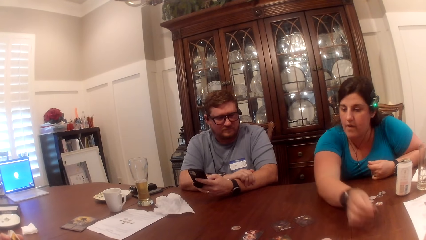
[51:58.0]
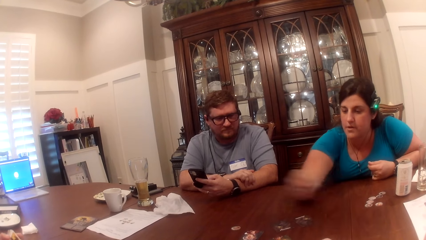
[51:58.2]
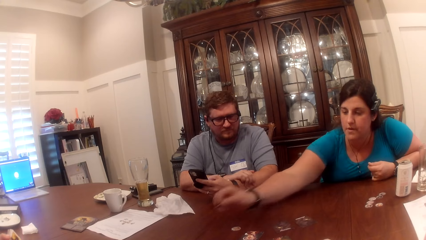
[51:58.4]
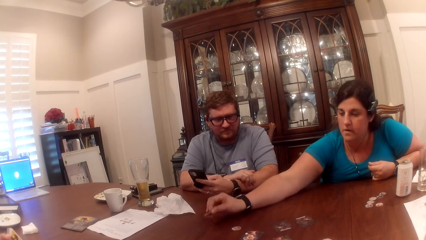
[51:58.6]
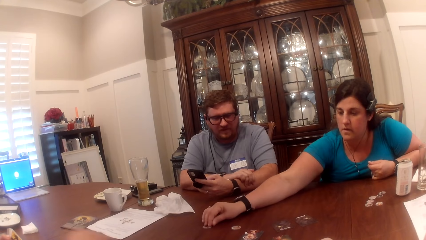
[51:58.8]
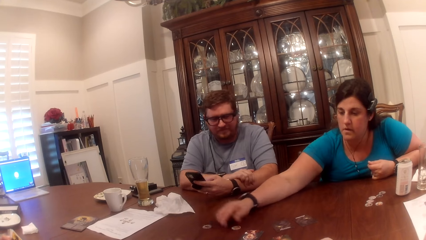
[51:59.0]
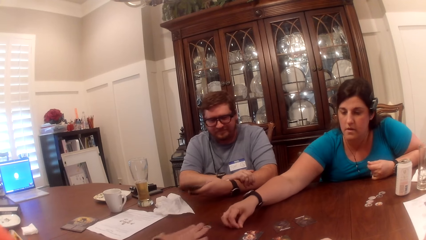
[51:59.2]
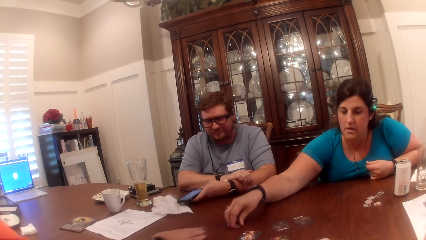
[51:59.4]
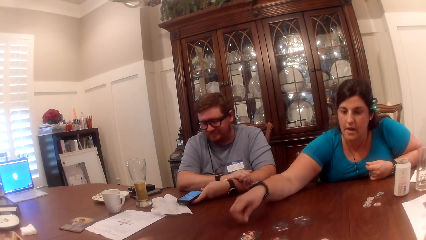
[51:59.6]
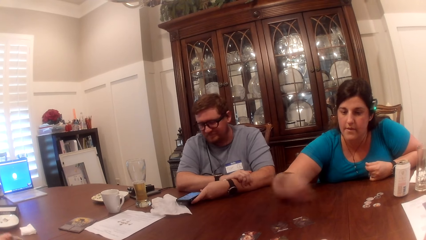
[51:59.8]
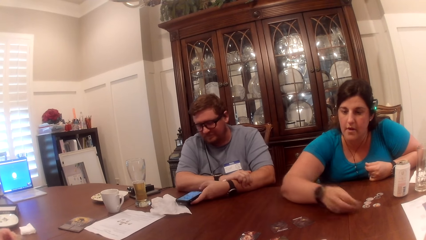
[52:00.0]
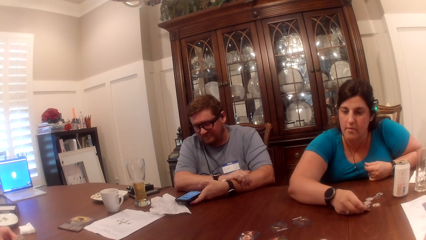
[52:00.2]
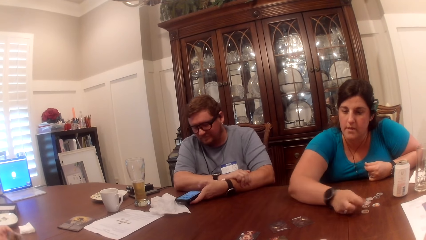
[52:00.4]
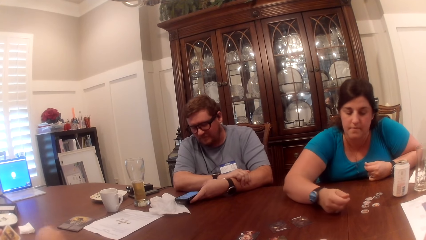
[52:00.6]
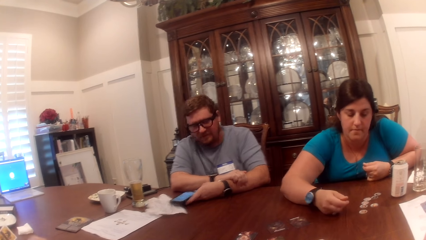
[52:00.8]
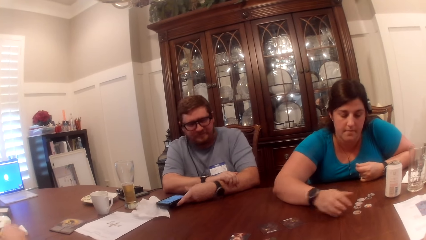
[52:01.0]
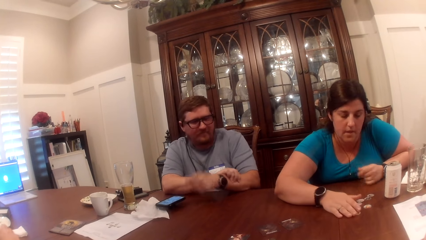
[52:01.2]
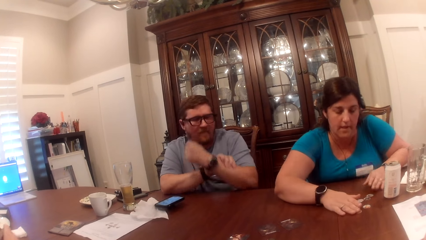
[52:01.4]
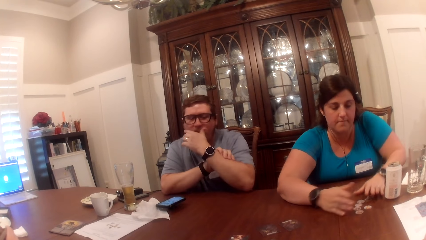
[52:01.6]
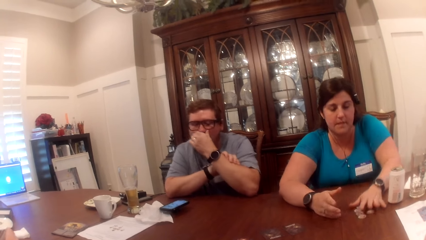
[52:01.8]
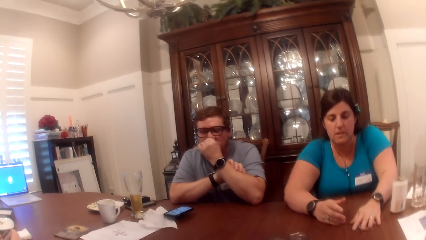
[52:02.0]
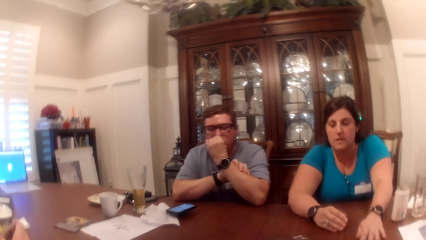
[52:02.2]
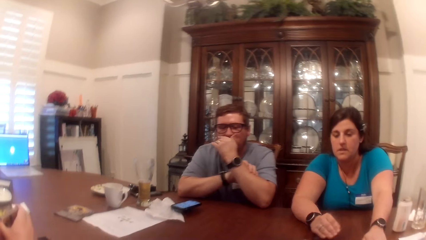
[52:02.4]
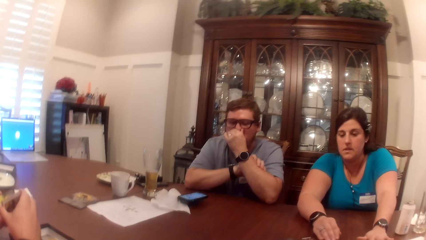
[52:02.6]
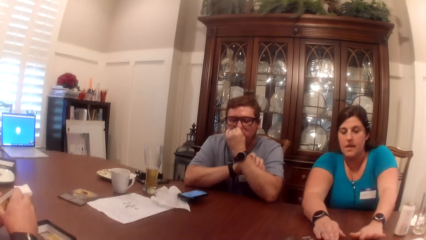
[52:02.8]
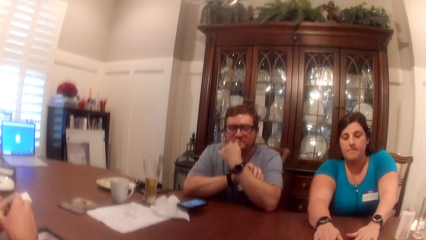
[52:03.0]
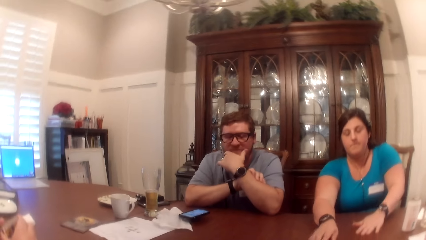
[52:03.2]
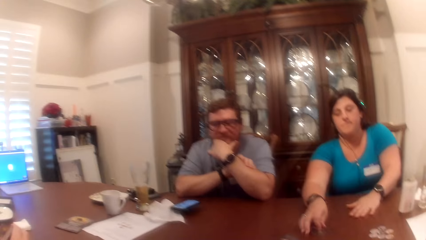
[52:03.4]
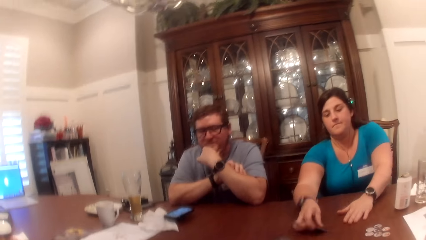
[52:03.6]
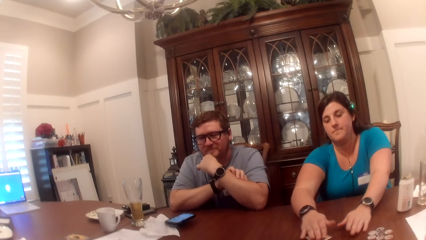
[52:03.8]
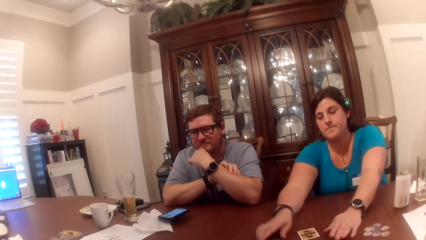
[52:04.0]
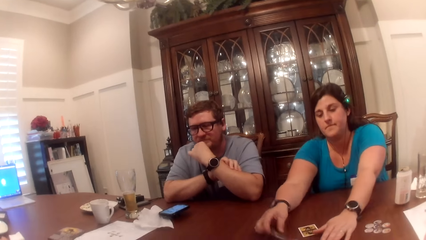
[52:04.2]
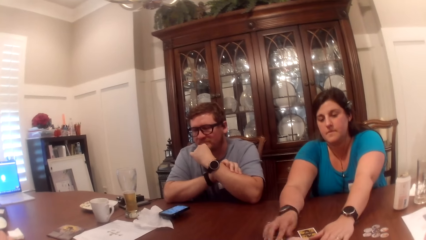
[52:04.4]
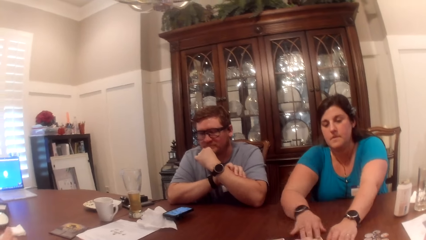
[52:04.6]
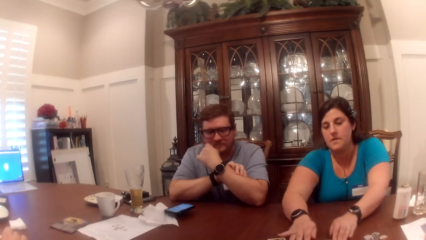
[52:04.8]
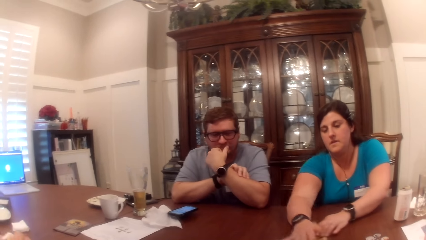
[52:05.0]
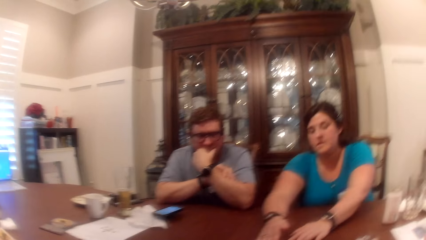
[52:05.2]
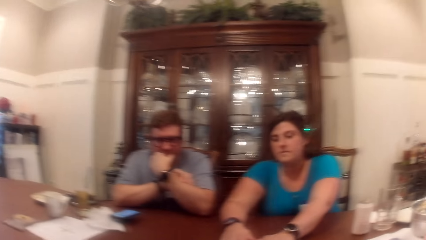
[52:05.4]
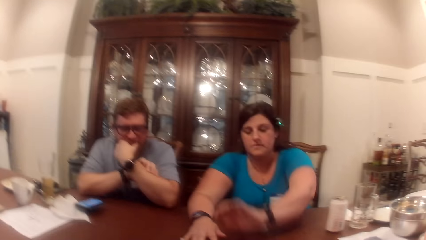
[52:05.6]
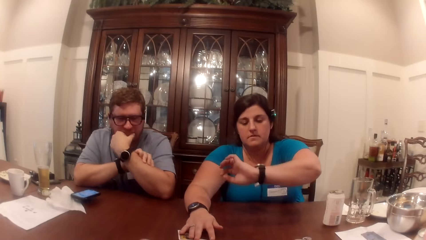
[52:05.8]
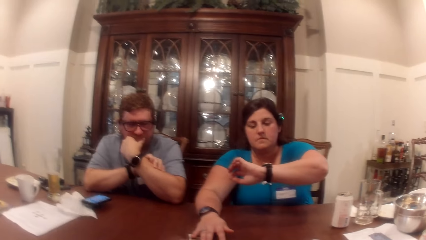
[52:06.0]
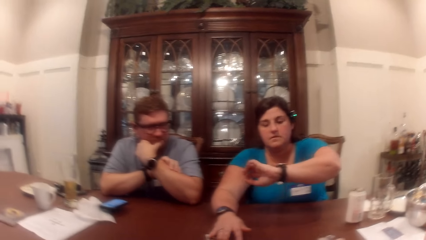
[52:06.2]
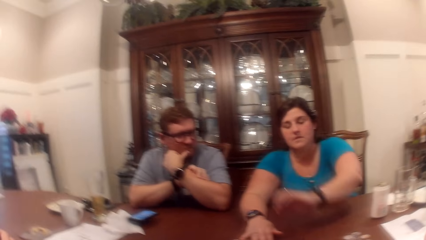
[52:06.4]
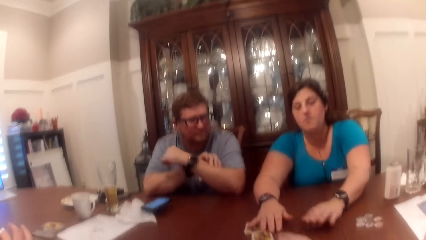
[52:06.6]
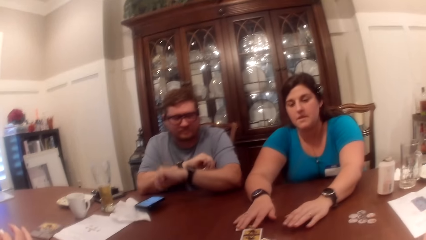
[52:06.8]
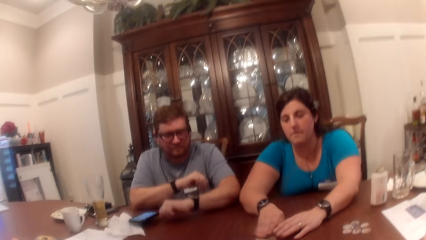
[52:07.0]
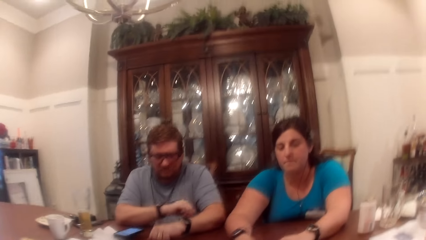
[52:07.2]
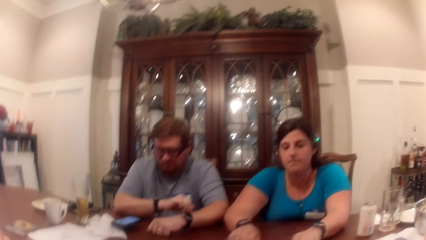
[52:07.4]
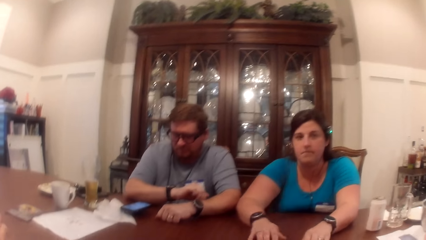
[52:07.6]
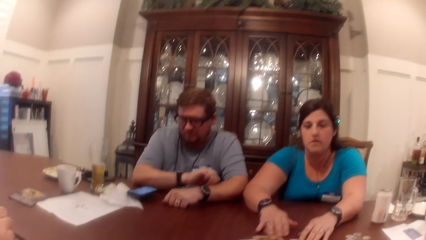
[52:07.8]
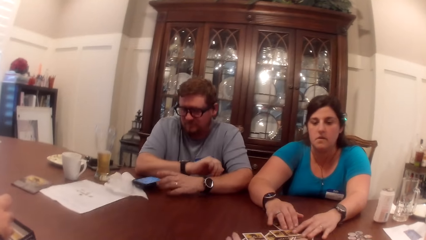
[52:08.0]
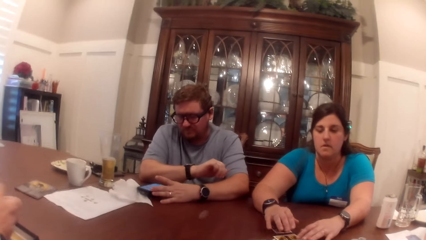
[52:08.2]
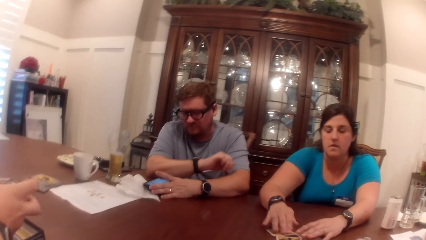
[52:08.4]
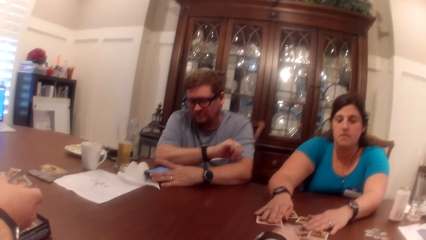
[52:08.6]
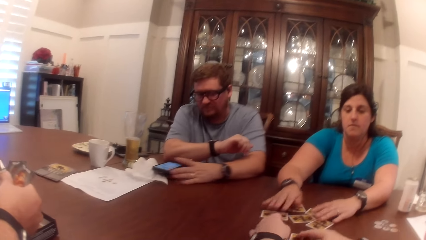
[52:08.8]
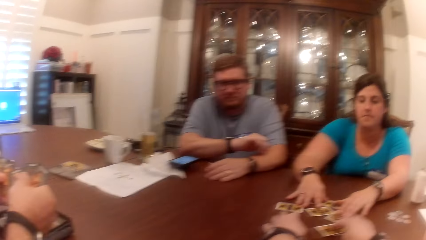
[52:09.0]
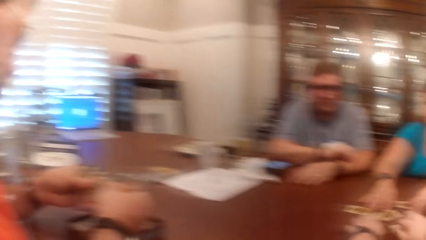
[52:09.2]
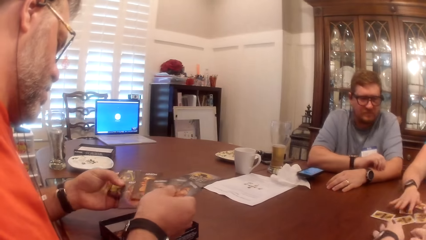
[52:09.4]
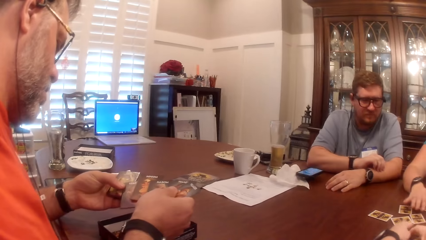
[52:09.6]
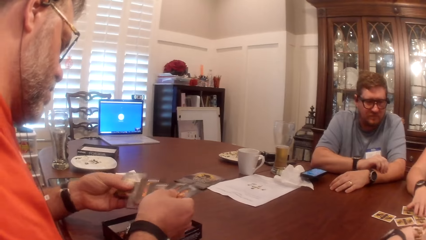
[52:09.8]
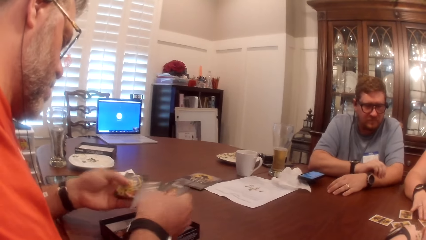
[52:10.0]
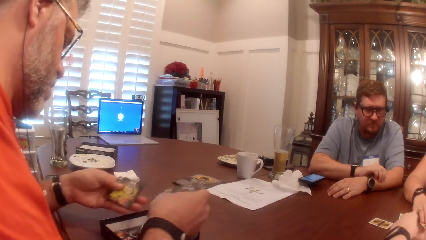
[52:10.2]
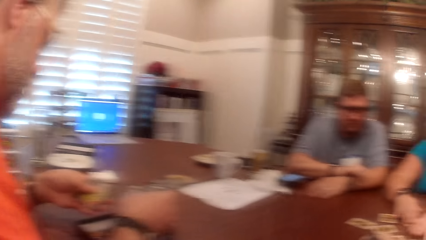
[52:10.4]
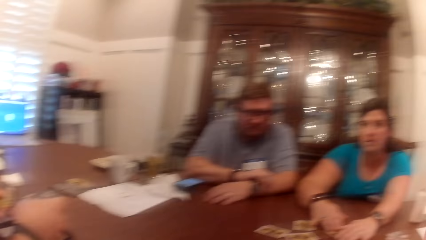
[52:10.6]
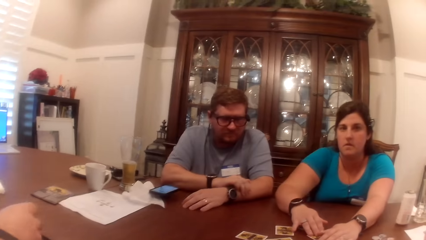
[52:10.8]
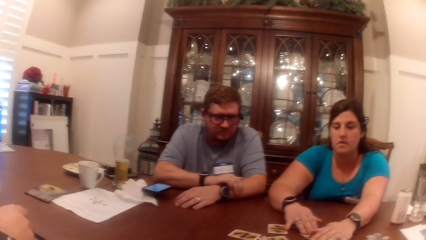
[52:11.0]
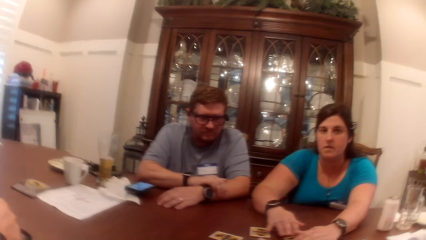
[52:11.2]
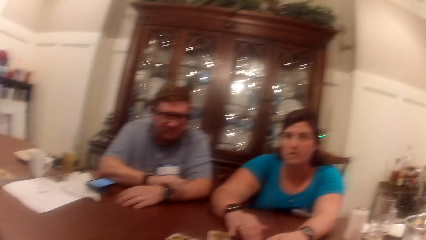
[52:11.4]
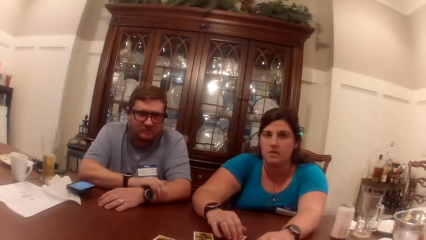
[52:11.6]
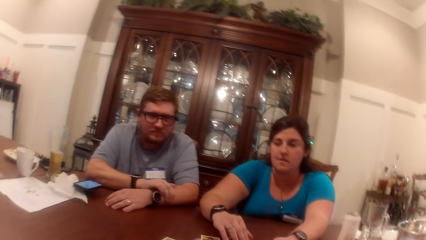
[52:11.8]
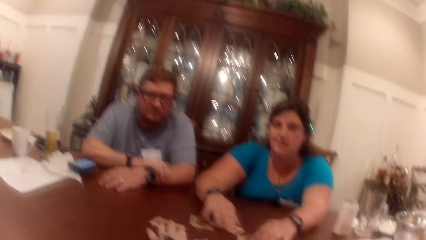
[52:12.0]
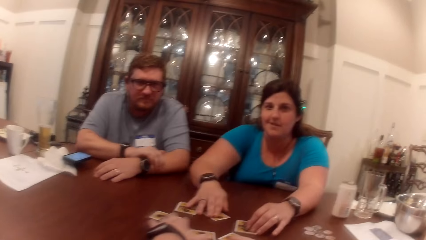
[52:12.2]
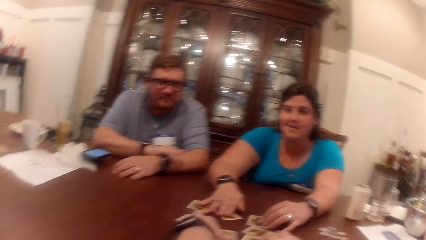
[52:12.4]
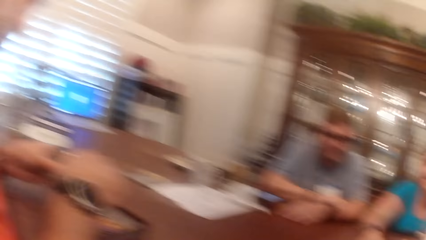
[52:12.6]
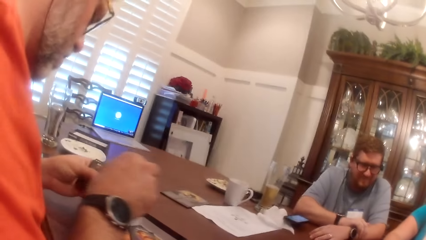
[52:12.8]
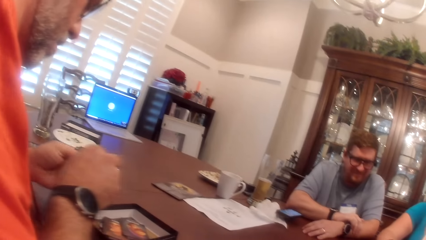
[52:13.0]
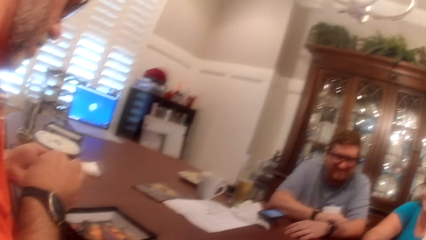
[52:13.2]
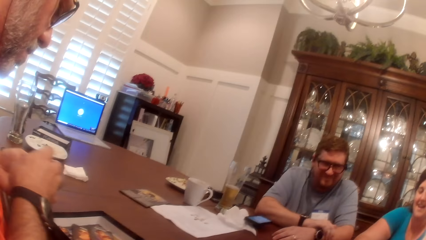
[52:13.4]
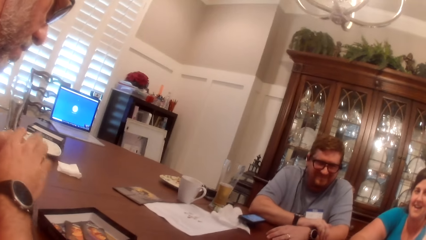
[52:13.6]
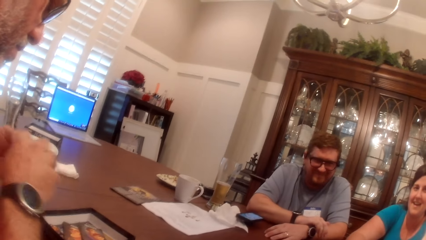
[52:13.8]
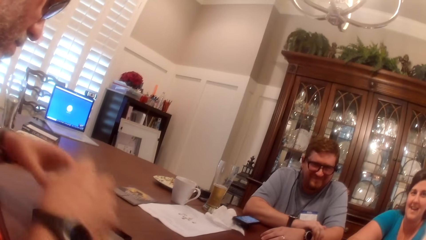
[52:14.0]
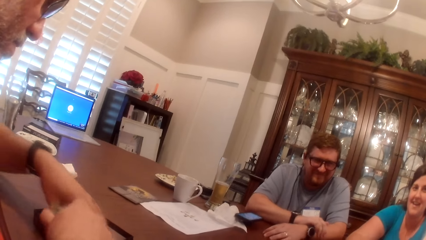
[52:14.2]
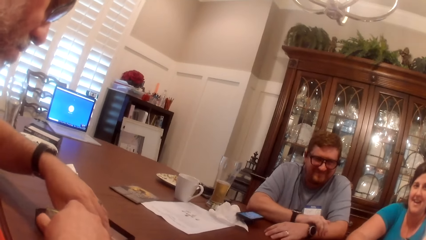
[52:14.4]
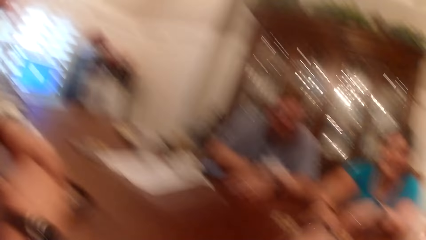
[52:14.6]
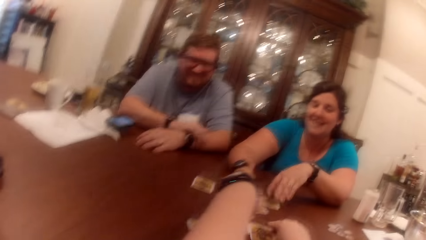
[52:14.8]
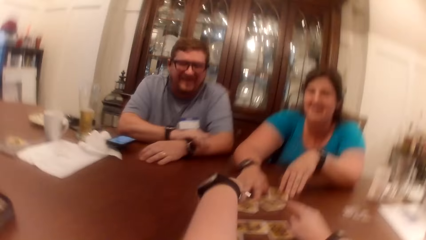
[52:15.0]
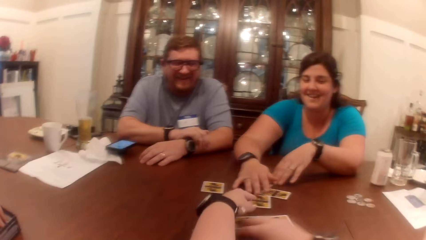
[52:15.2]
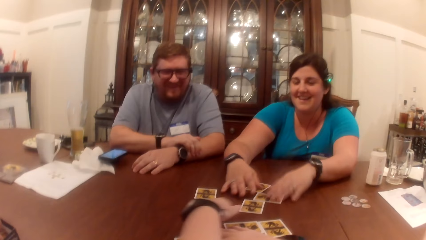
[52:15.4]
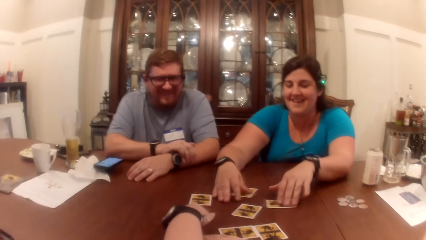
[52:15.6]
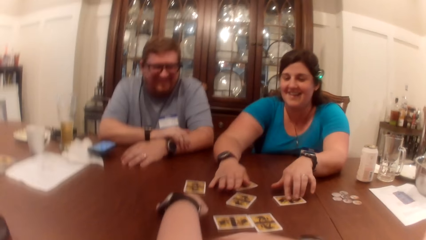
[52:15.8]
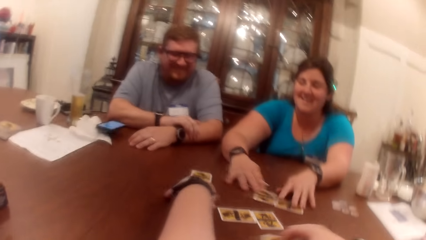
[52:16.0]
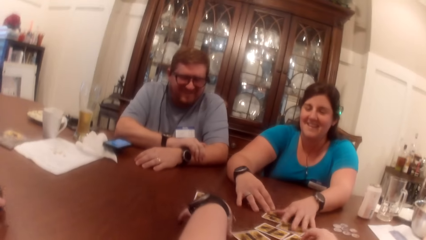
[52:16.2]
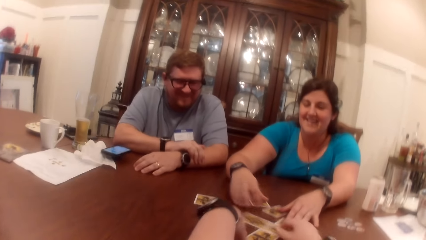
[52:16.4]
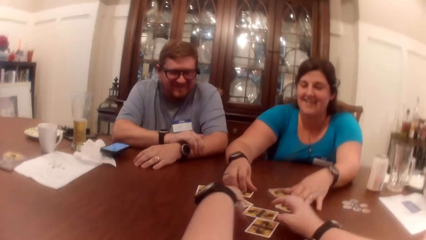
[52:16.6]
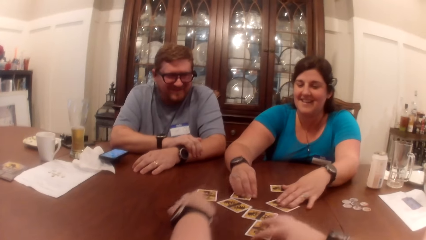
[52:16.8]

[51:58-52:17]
A woman takes a token from the table with her right hand. The woman drops the token in her right hand on the table. A man takes the token from the table with his right hand. The woman takes the token from the table with her right hand. The woman drops the token in her right hand on the table and places the token on the table. The woman touches the token on the table with her right hand. Another man rubs his nose with his left hand. The woman moves the token on the table with her left hand. The other man touches his jaw with his left hand. The woman flips the card on the table with her right hand. The camera wearer shuffles the cards on the table with her right hand. The woman shuffles the cards with both hands. The camera wearer flips the card on the table with her right hand. The woman shuffles the cards with both hands. The camera wearer shuffles the cards with both hands. The first man scans through the cards with both hands. The other man moves his phone on the table with his left hand. The camera wearer arranges the cards on the table. She looks at a woman. The first man passes the cards in his left hand to his right hand. The camera wearer looks at a man. The first man takes cards from the pack with his left hand.
